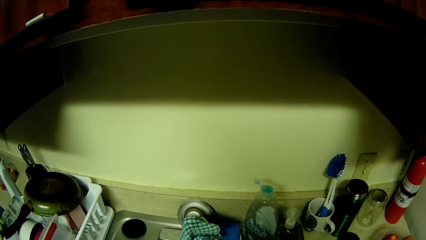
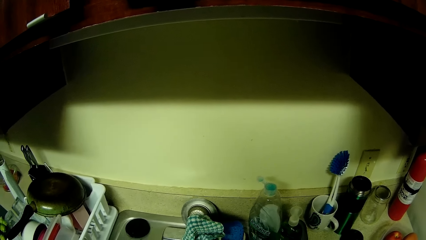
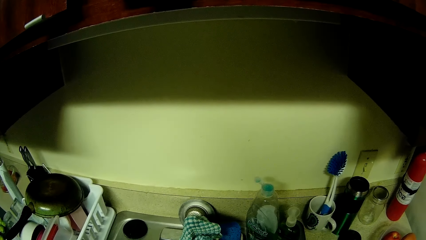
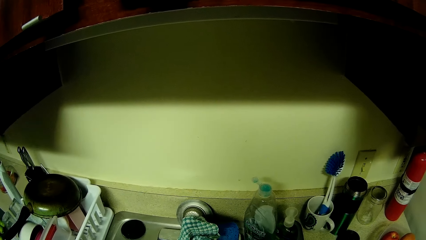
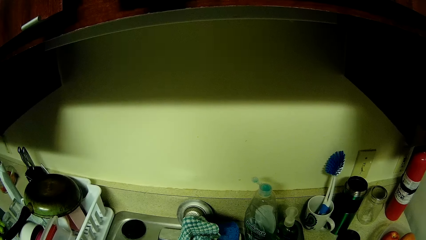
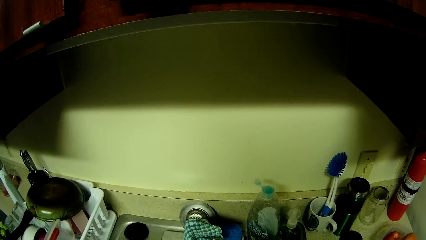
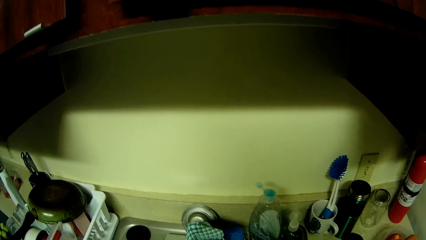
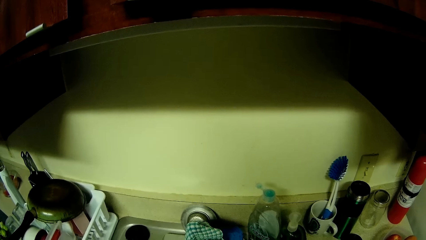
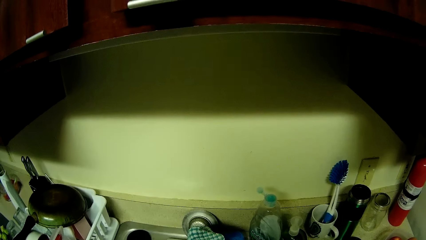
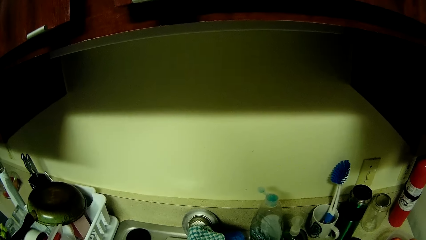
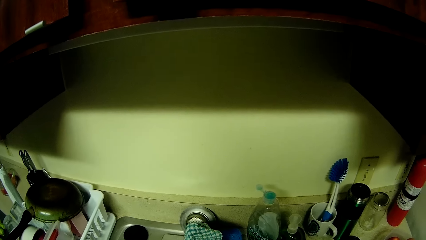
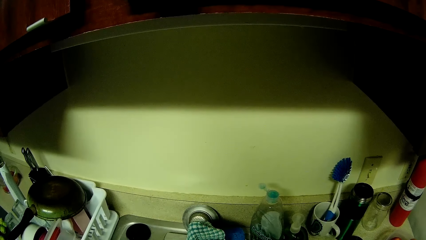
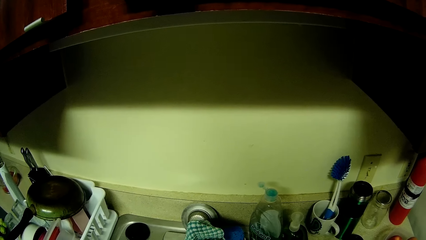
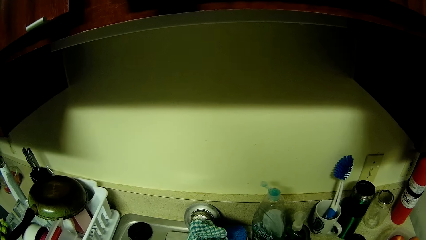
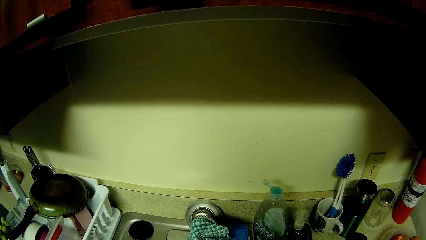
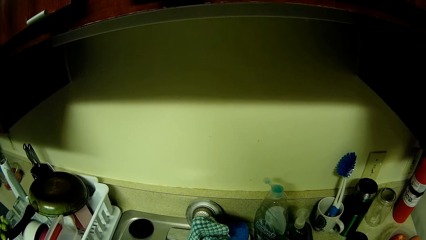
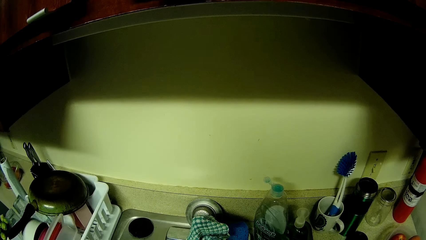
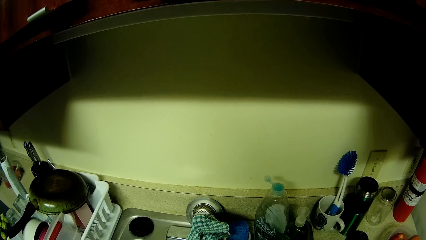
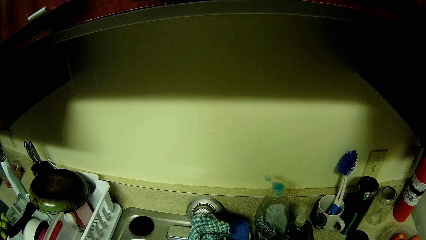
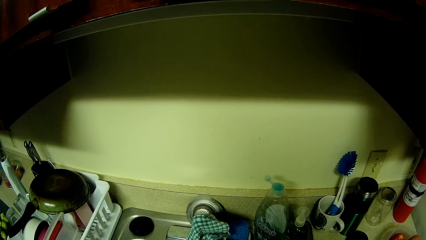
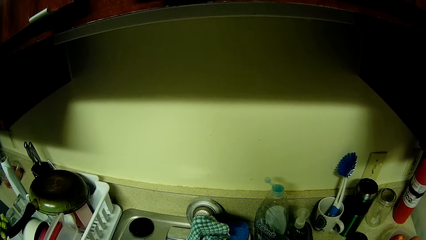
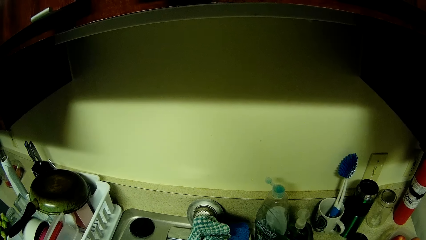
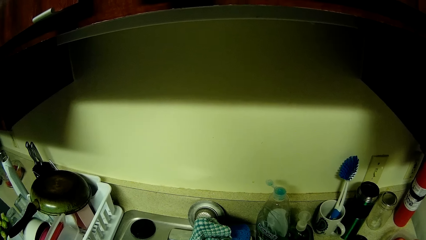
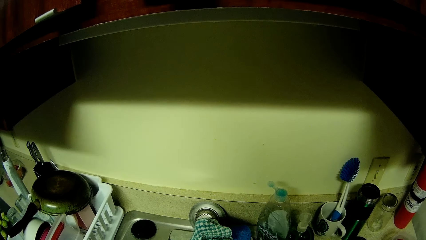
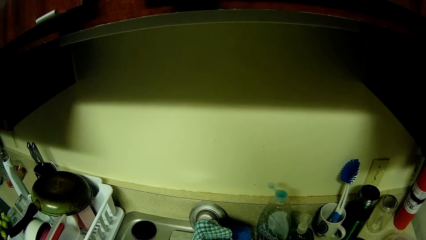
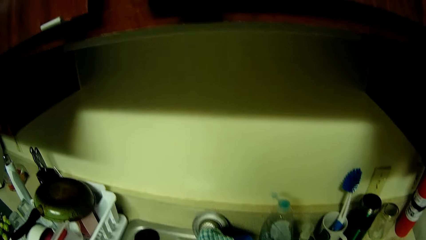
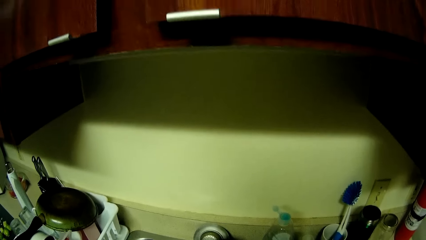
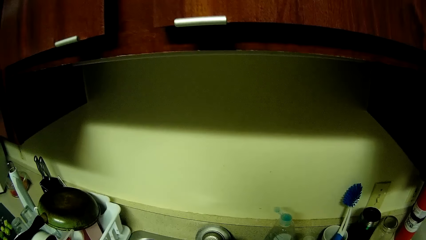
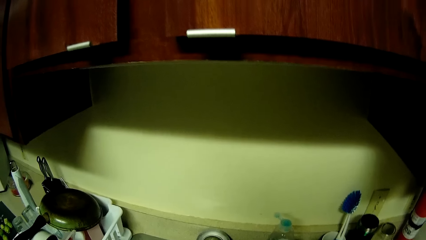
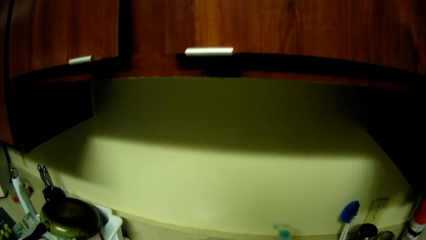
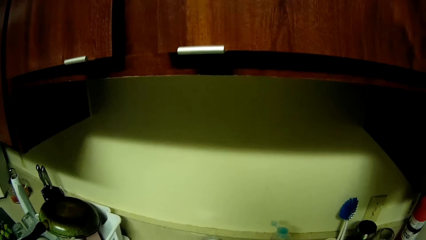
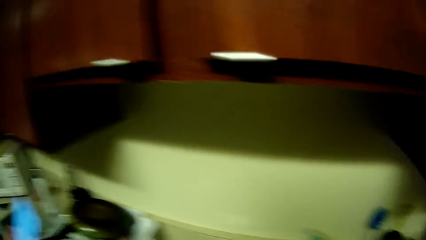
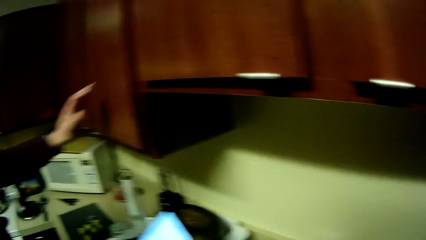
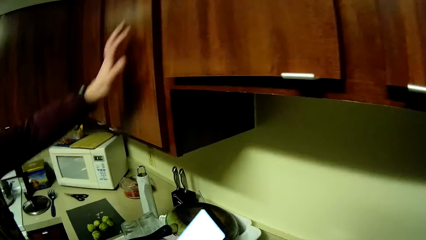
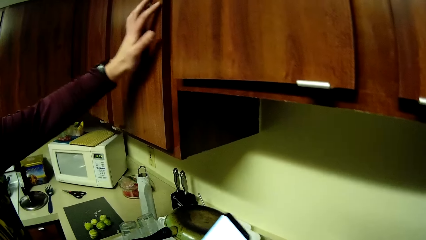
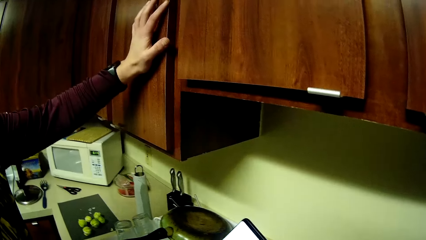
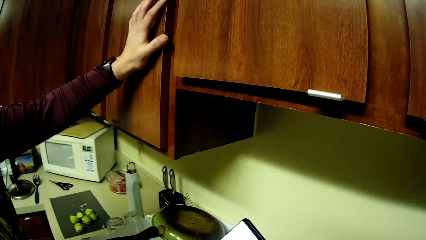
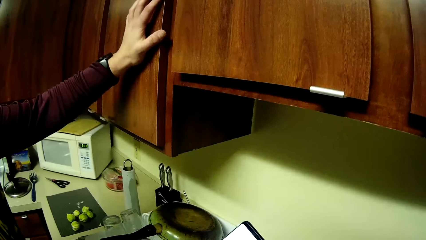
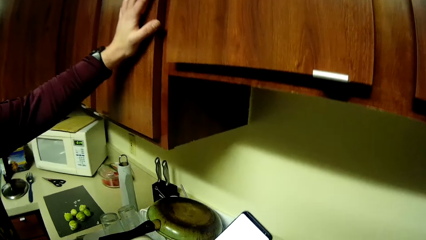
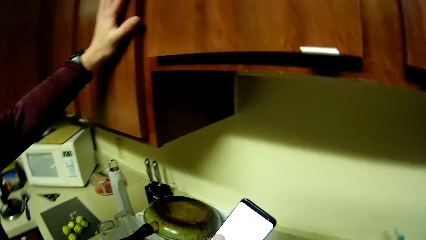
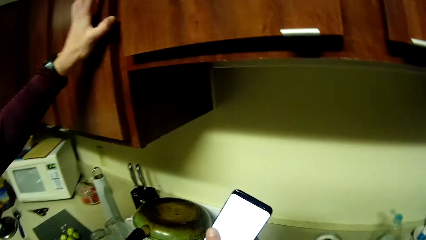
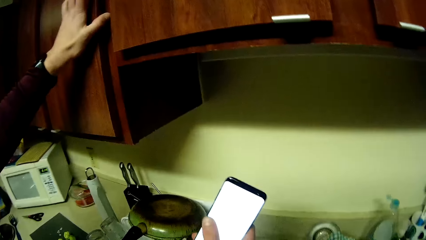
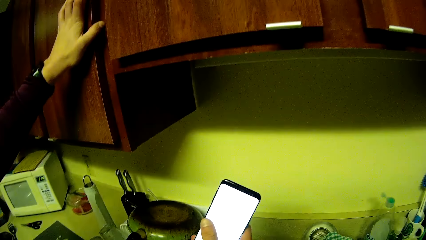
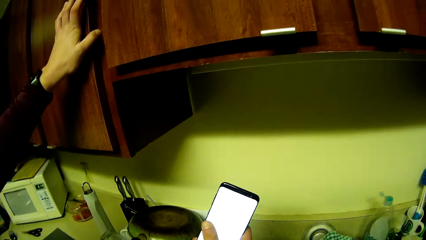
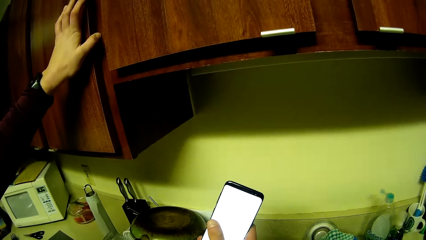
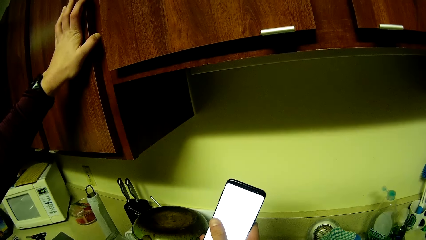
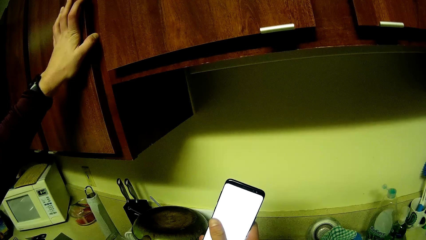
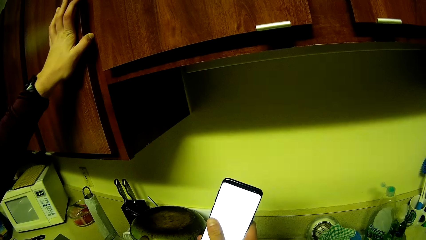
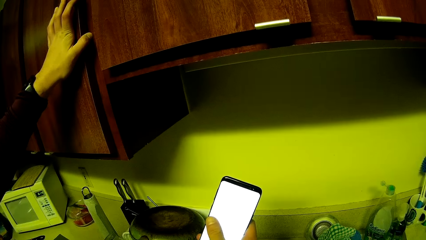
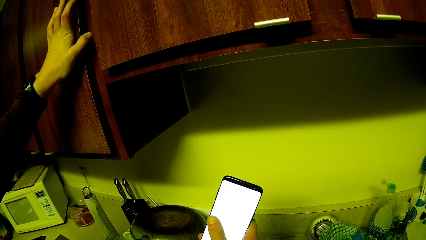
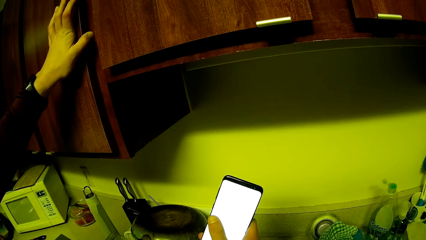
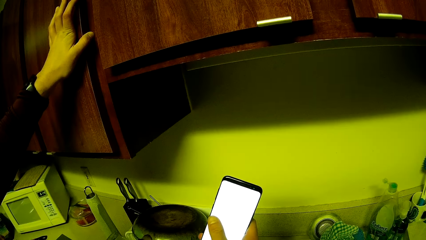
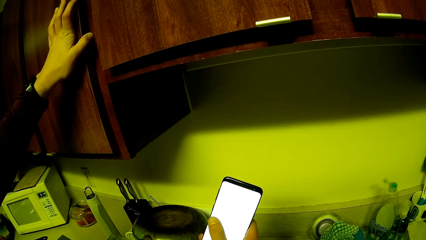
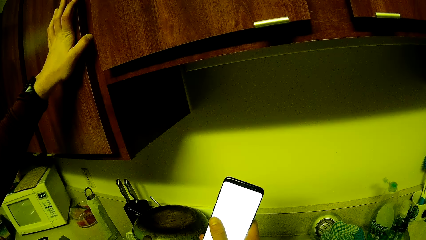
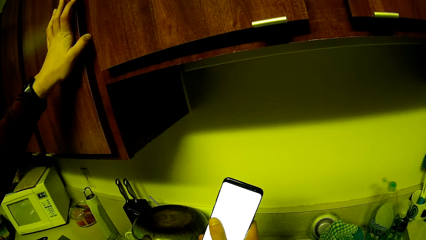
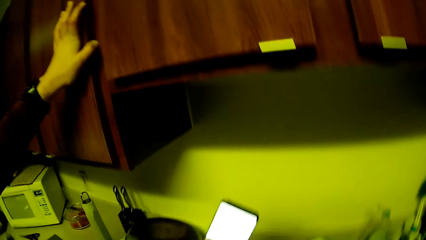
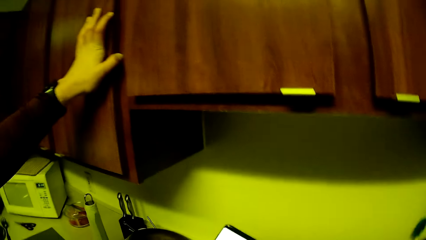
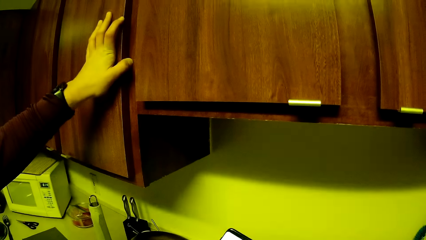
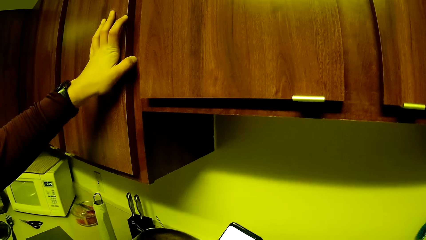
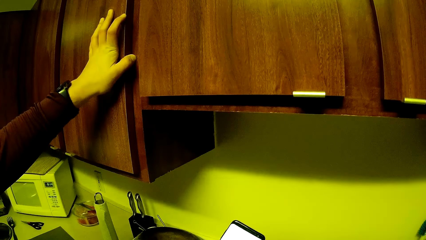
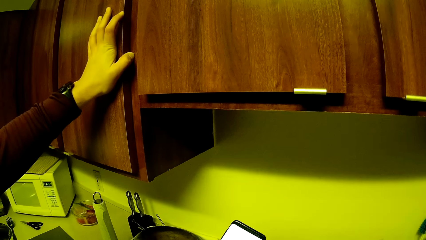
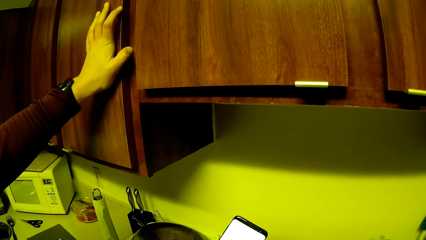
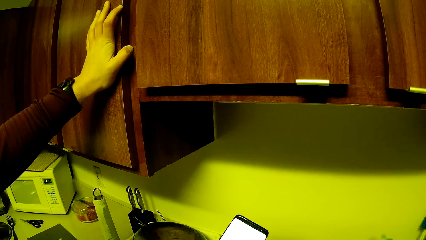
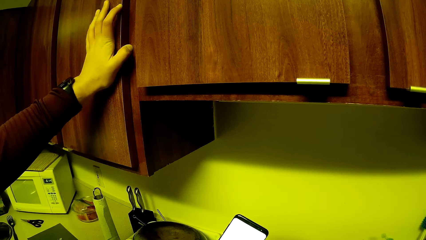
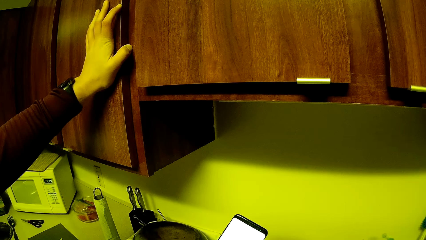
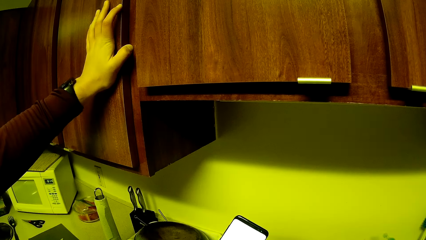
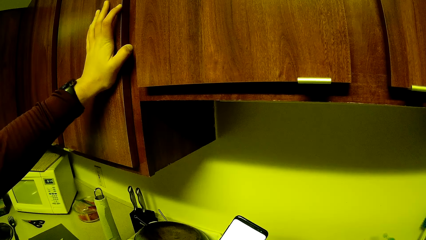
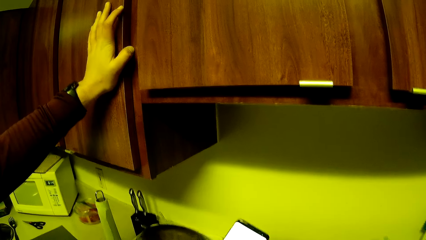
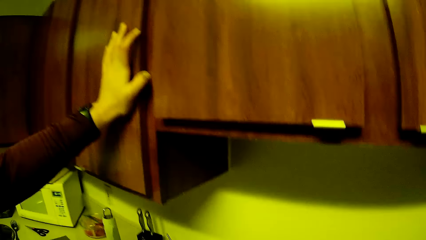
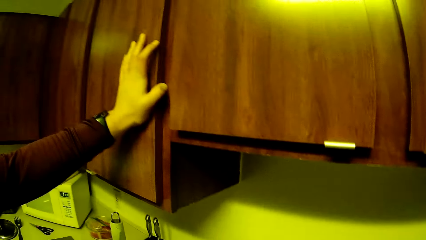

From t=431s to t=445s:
The man interacts with the camera wearer. He holds the kitchen cabinet with his left hand and holds the phone with his right hand.

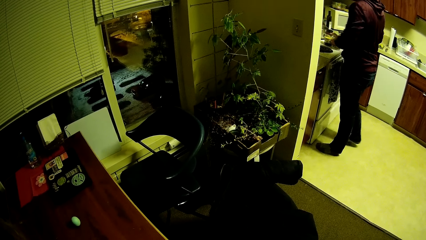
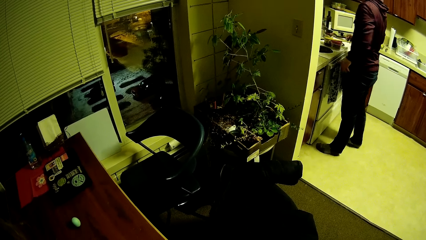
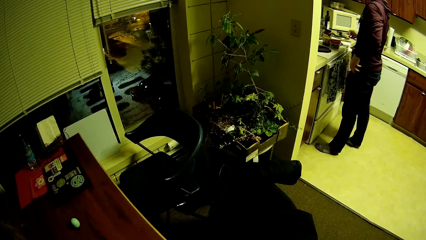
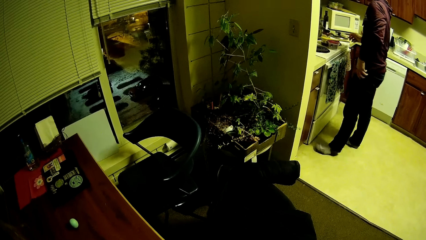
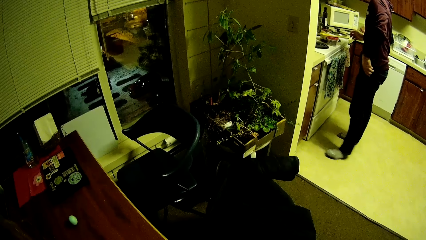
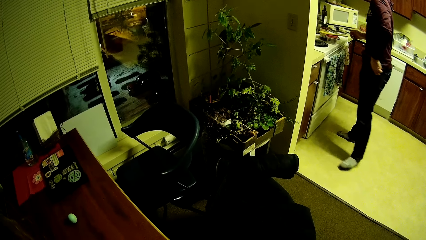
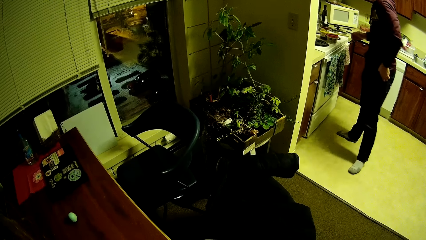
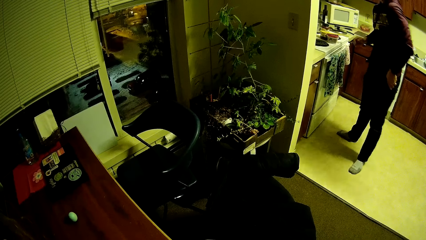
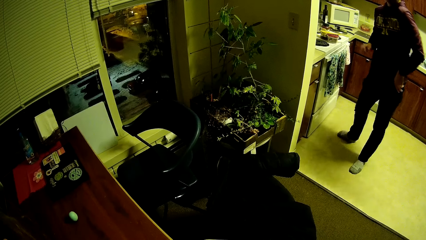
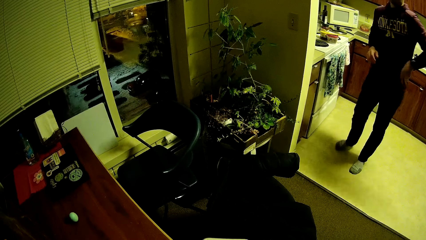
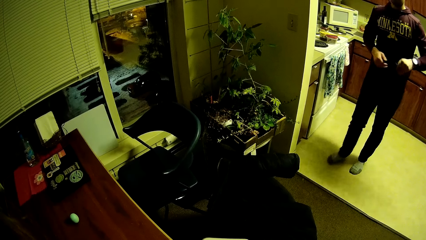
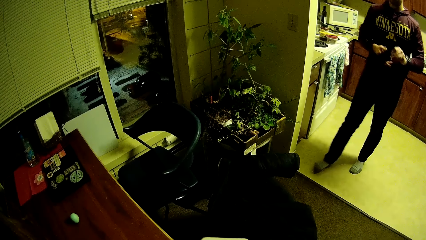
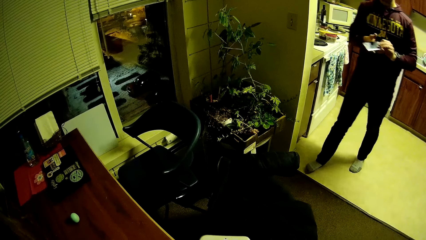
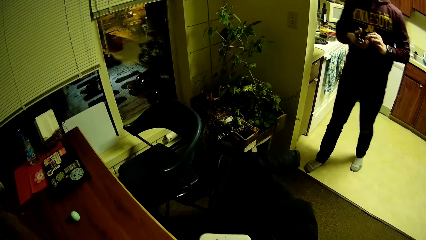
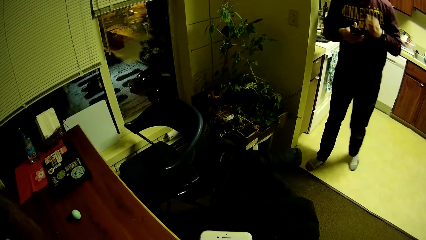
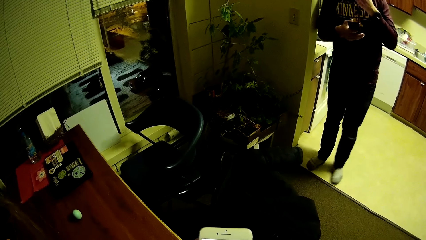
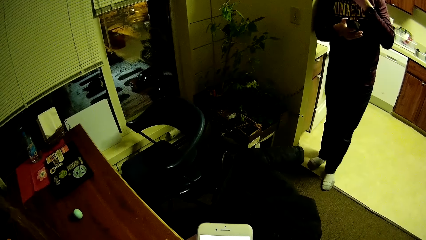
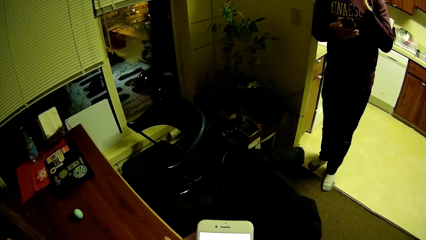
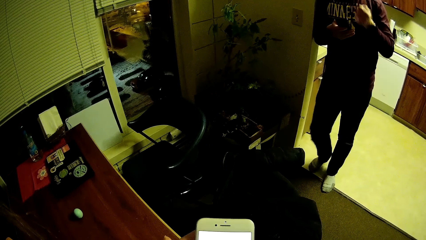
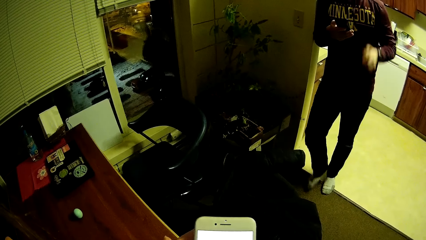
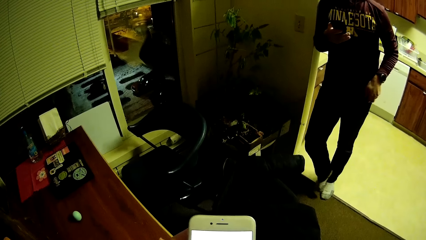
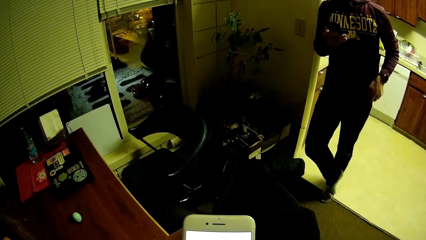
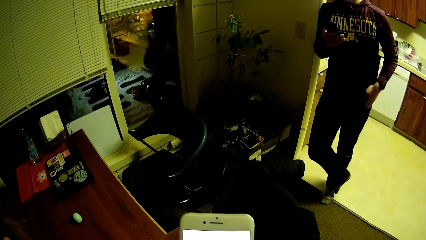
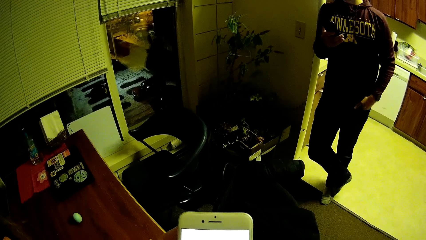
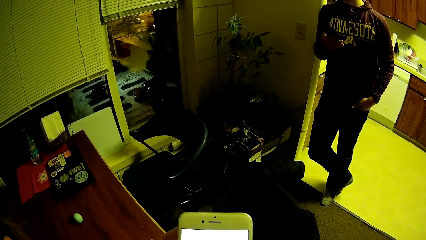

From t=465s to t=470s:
The man takes his phone from his pocket with his left hand, passes the phone to his right hand, holds the phone, and presses his phone with his right hand. The camera wearer presses her phone with her right hand.
